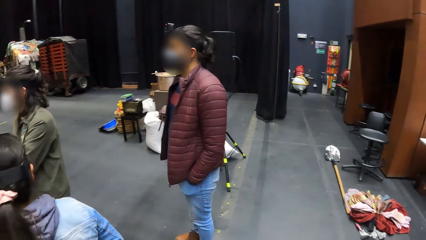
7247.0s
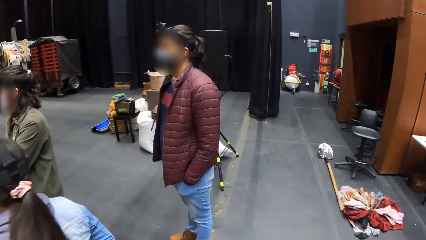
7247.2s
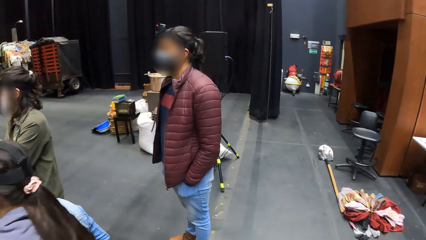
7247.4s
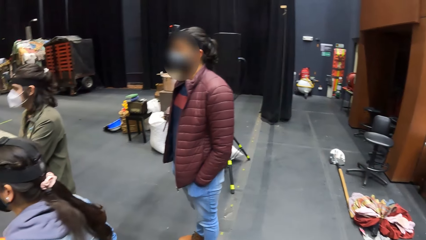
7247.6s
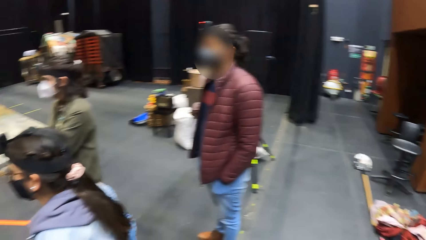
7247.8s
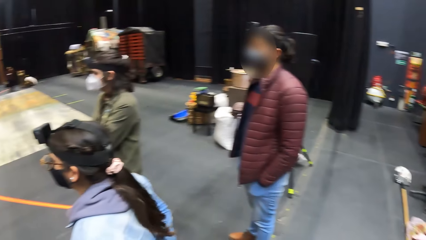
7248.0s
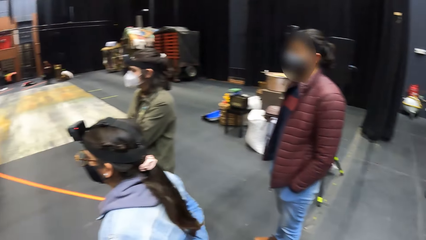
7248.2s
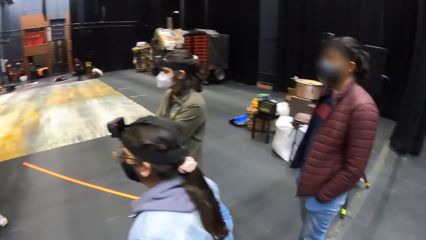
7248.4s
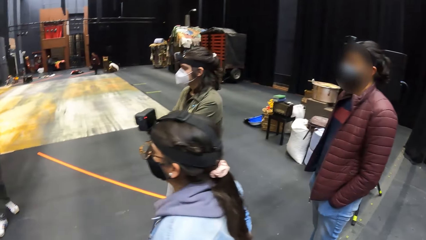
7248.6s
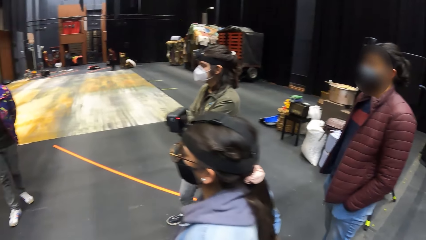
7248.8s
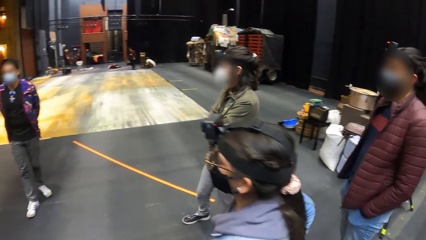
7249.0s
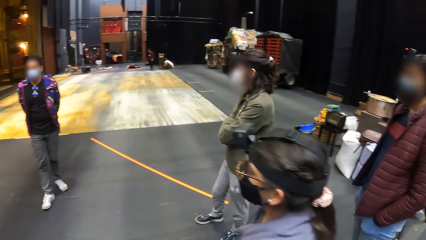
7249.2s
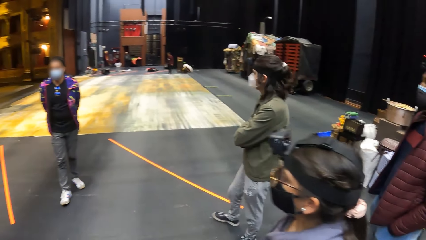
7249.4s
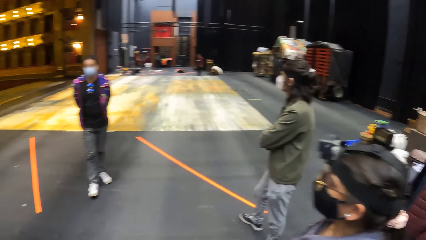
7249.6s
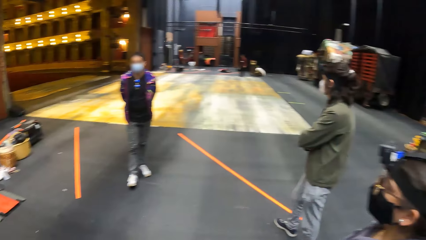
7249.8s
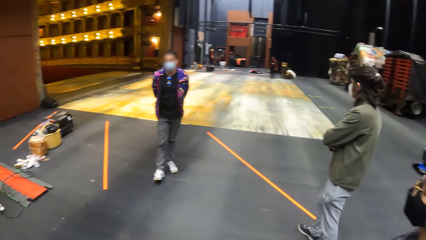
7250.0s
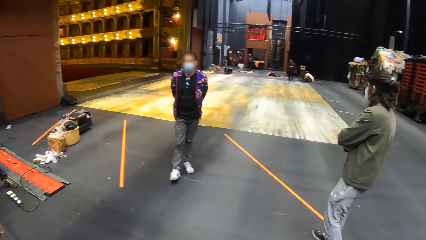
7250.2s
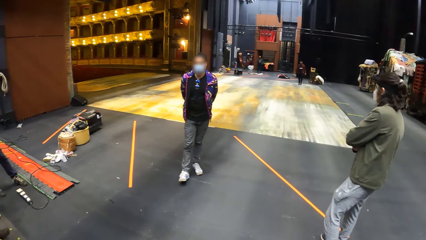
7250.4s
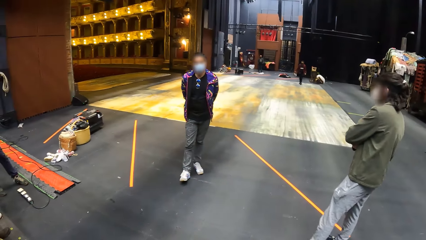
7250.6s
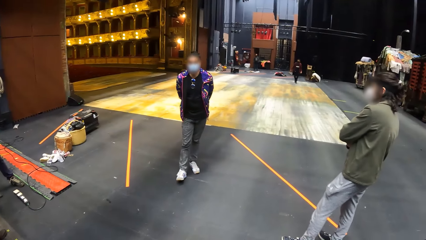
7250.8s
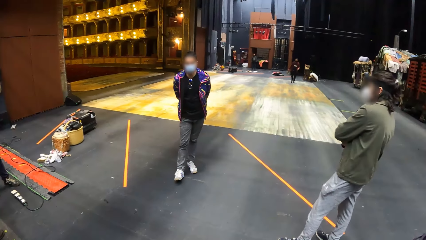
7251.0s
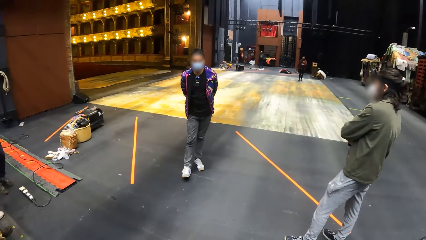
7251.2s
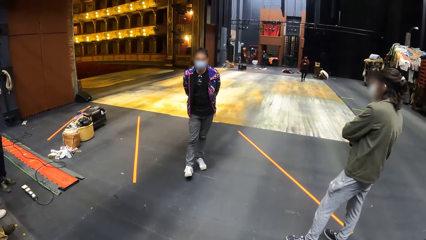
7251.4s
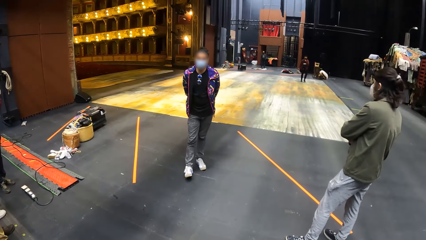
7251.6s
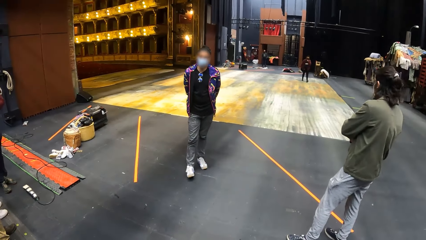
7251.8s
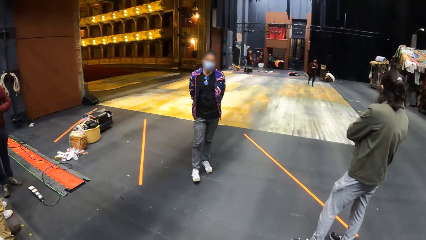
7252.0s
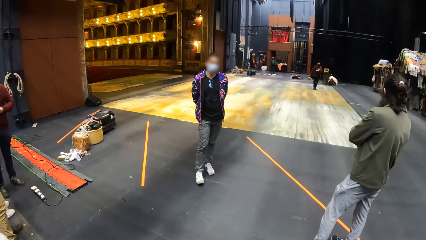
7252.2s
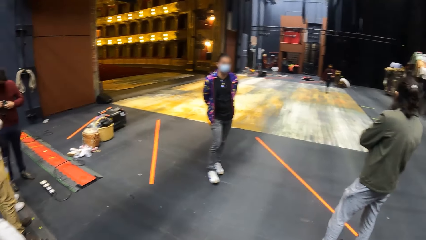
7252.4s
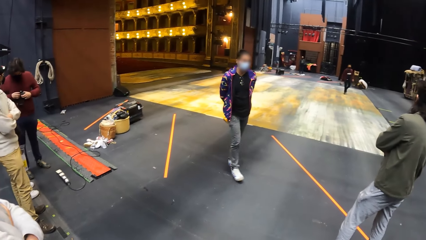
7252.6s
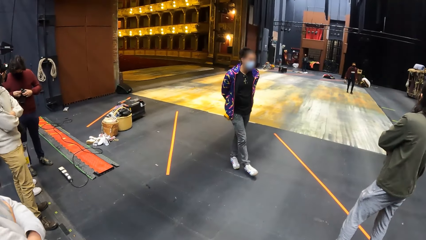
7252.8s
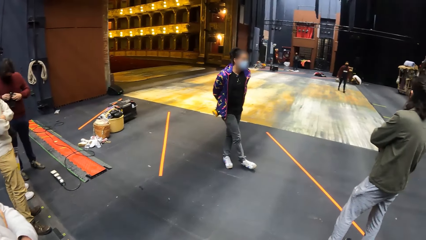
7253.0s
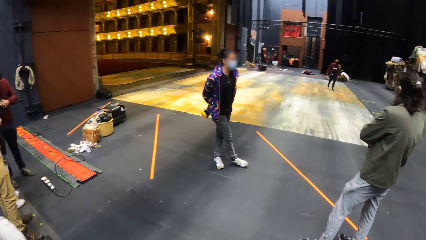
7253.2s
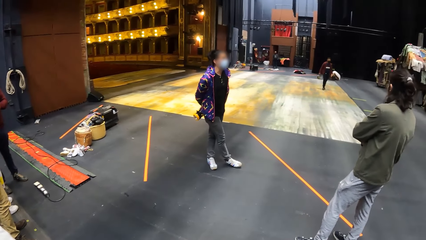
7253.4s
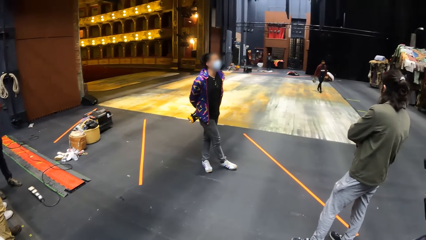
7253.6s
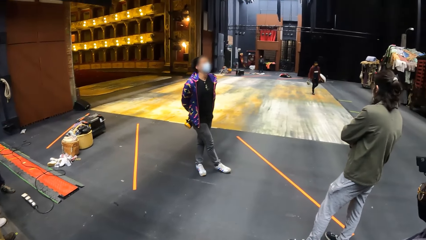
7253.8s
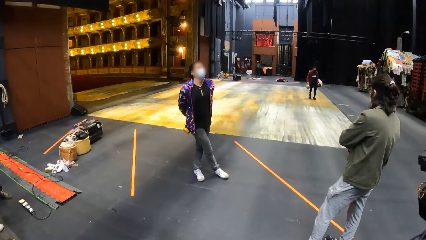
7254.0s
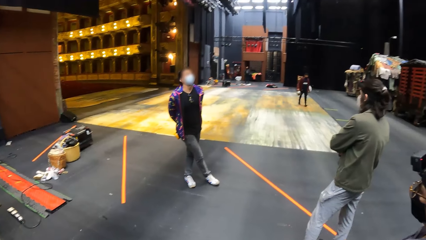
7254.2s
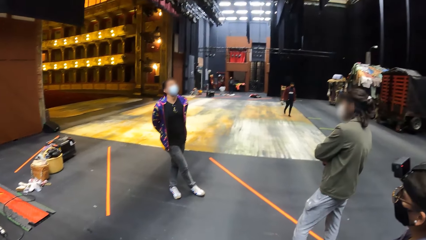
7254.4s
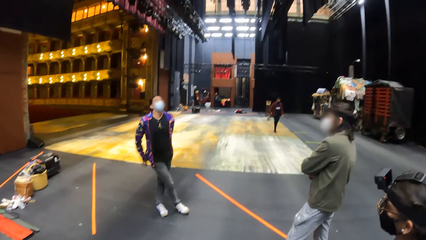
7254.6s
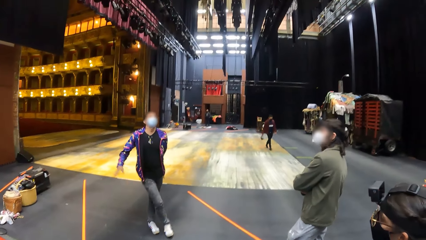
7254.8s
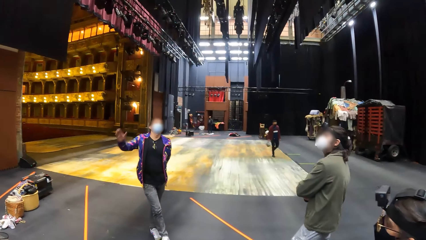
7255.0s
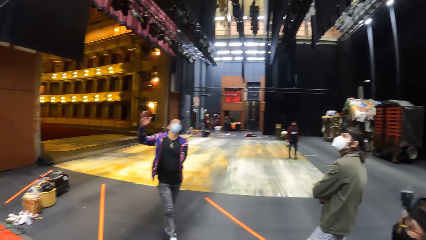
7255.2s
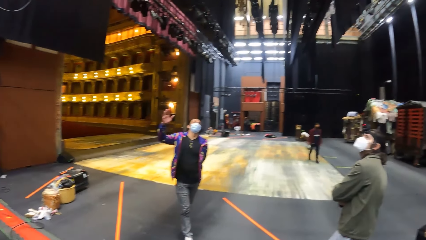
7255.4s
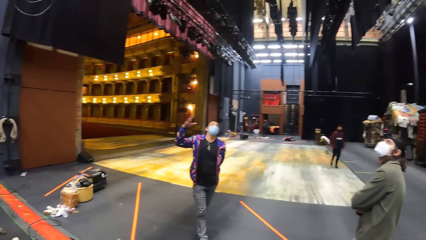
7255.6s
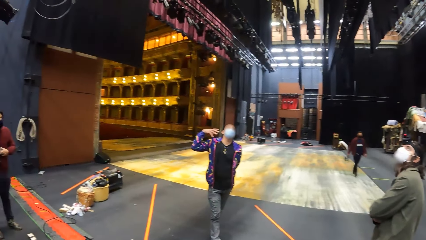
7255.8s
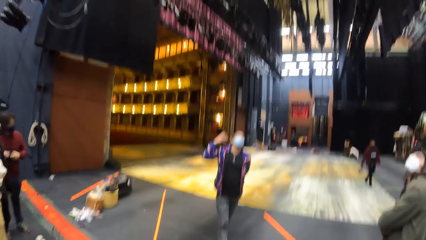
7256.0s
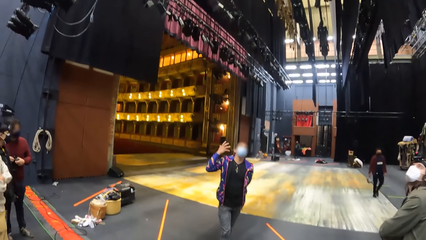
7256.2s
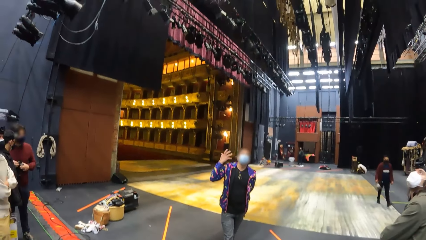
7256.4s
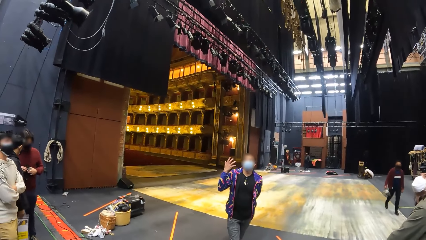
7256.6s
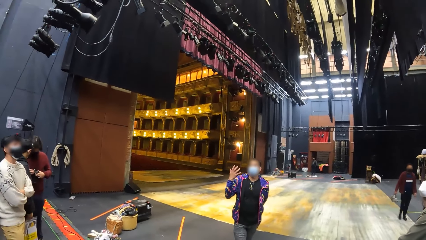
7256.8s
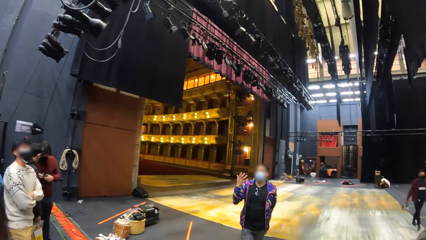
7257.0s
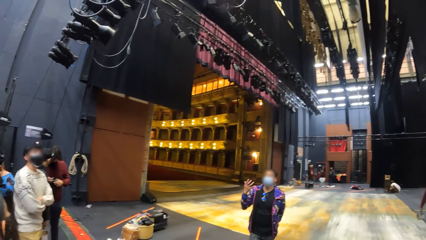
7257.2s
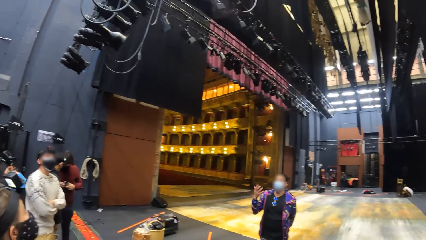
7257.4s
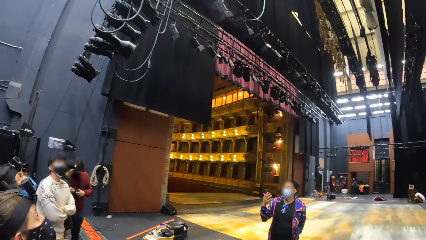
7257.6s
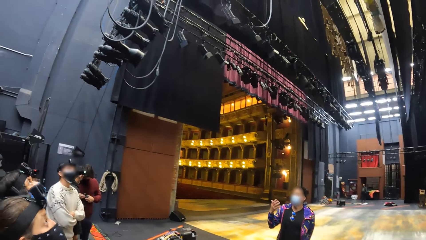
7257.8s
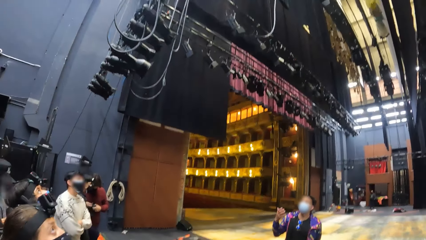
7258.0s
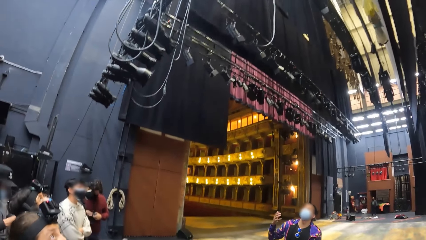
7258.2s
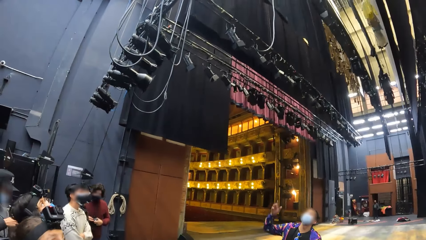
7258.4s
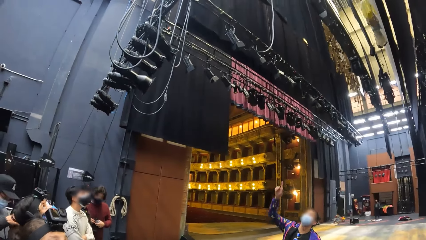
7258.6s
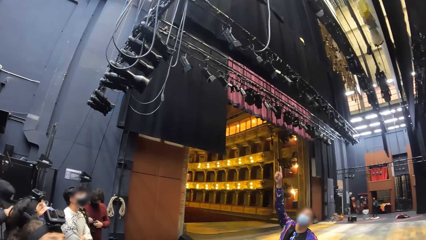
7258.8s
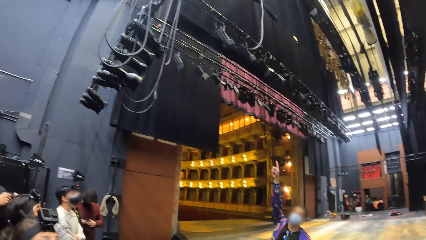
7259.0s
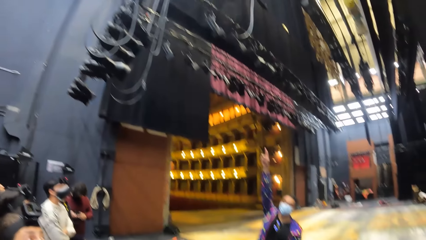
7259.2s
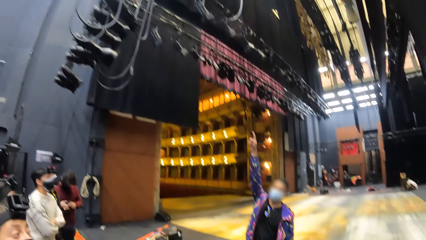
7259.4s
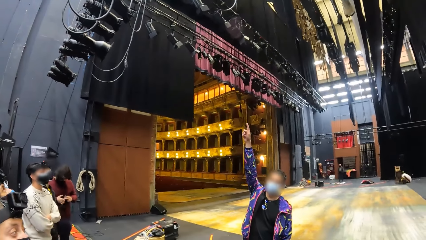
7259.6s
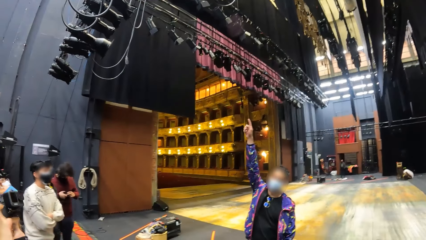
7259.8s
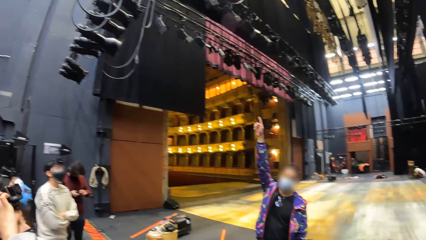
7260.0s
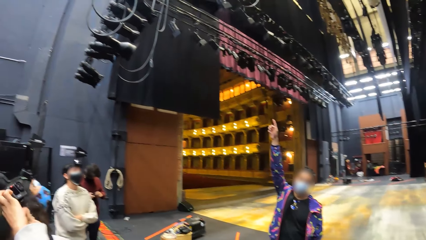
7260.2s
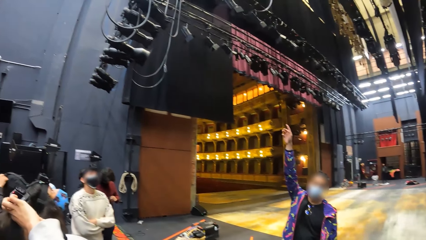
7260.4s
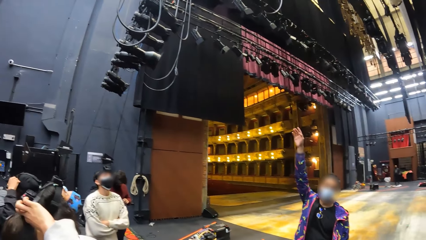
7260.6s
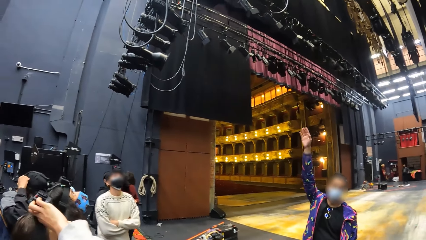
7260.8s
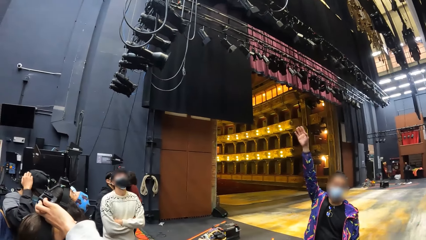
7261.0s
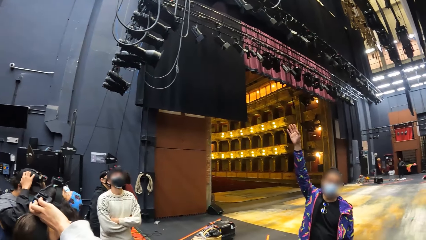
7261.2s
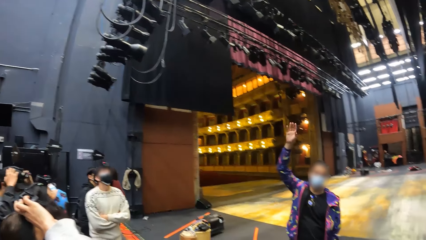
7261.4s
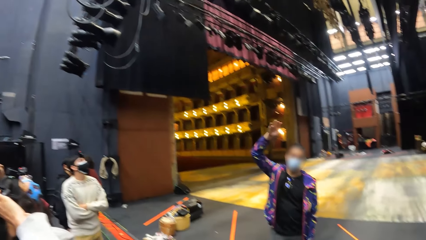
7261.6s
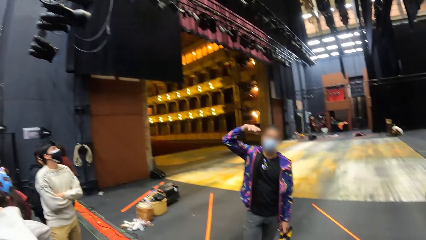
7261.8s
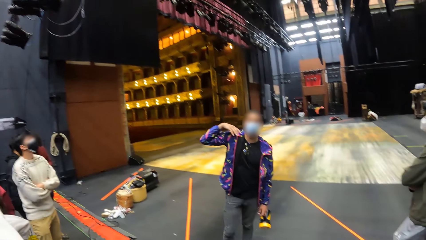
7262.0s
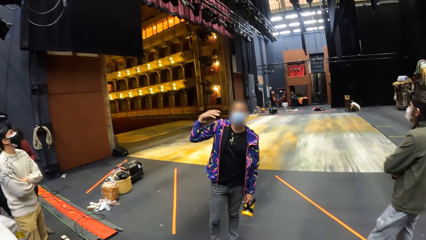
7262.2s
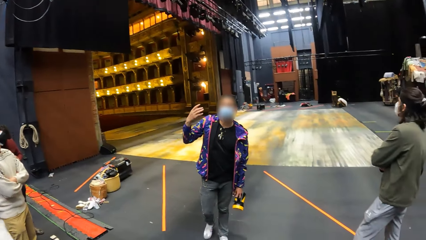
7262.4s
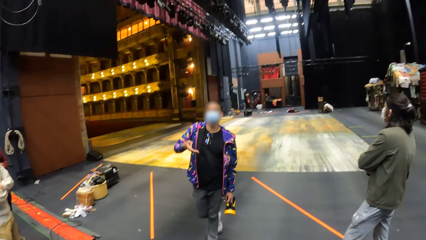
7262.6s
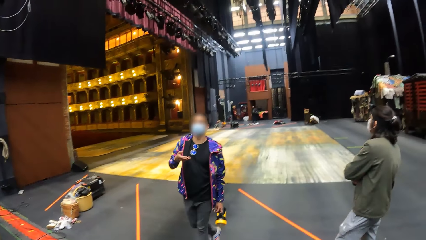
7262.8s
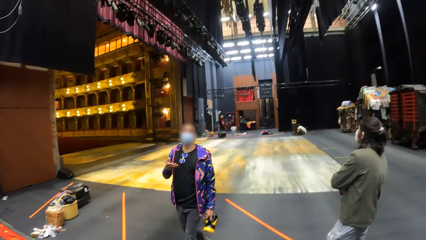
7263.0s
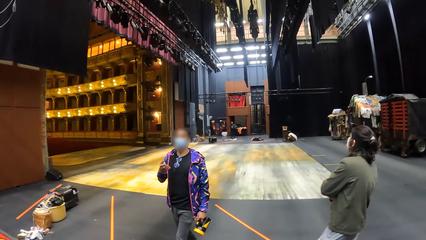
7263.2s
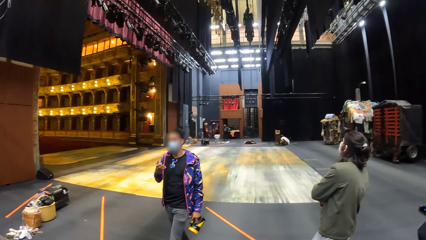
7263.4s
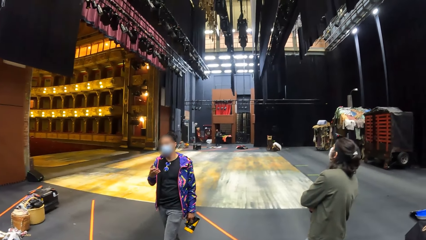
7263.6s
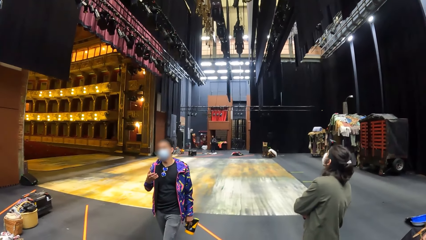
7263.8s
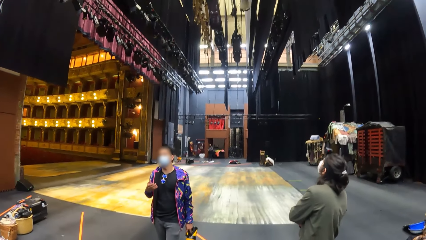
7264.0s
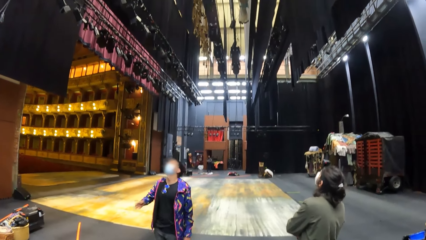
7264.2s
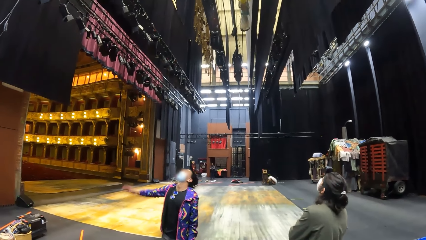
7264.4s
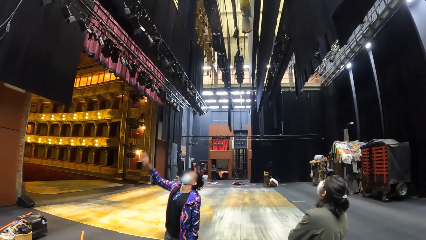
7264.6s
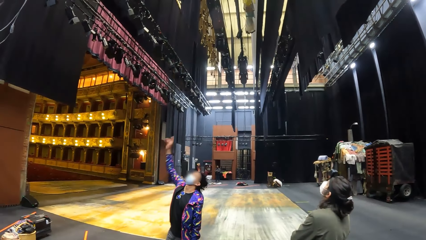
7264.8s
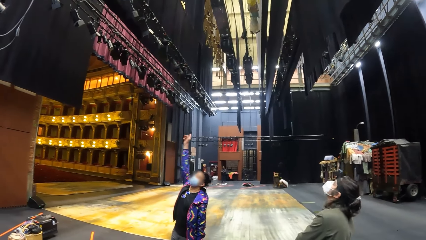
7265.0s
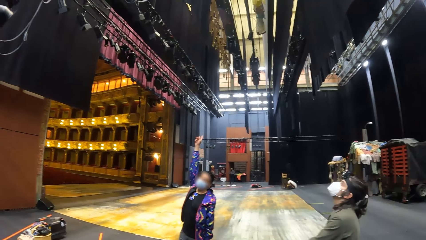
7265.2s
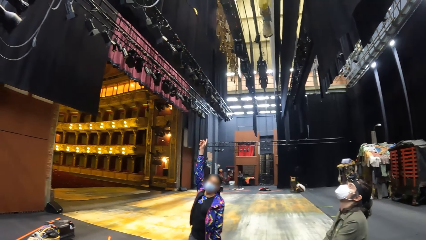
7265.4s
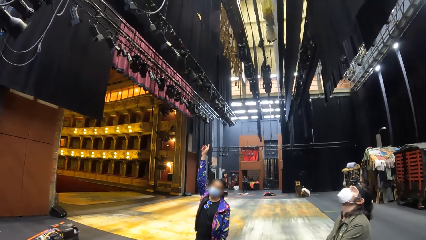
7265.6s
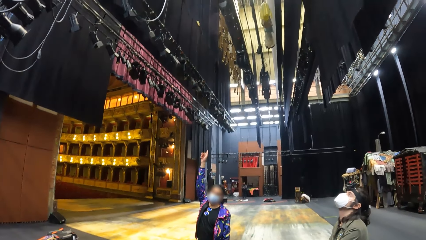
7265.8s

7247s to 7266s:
A man adjusts a head-strap camera on his head with his hands.
